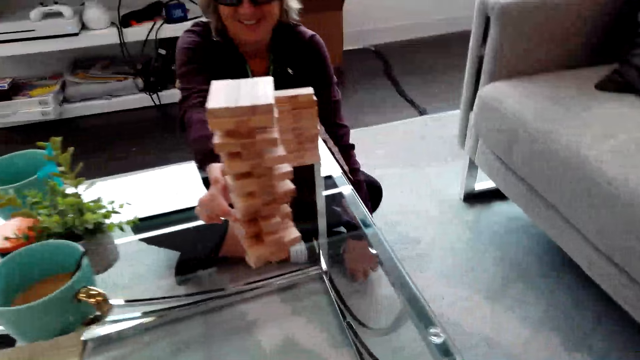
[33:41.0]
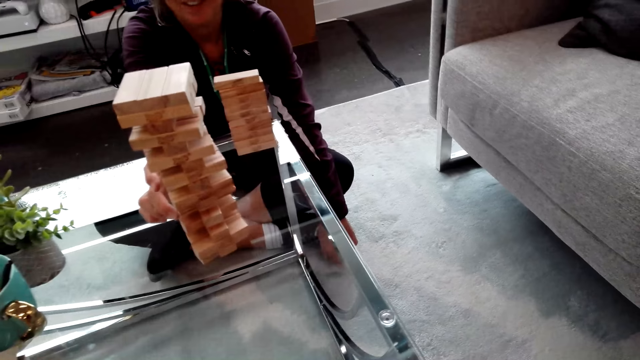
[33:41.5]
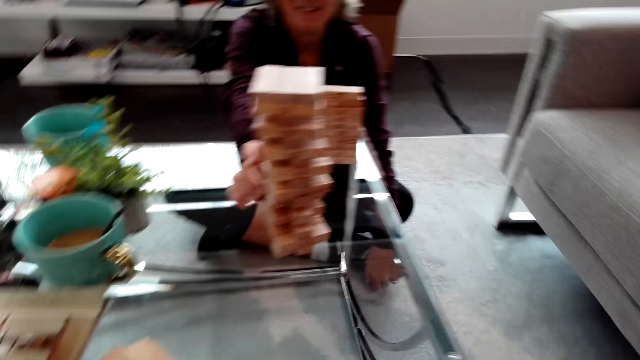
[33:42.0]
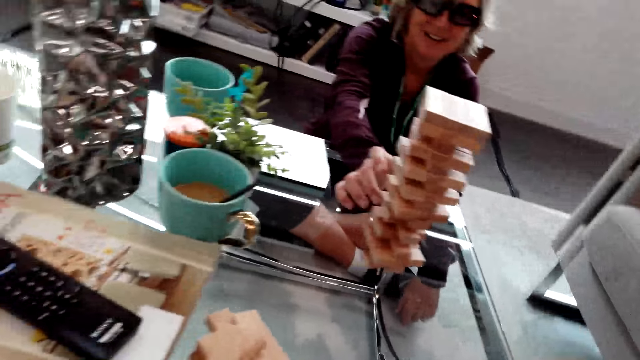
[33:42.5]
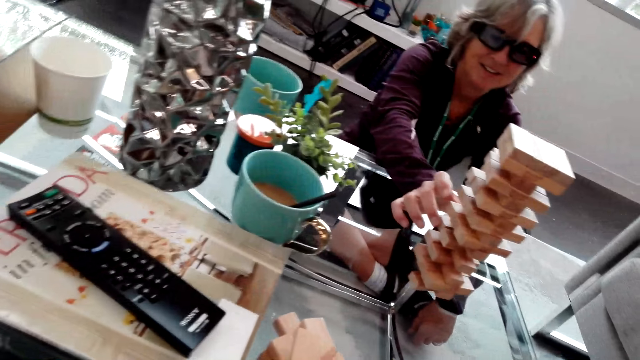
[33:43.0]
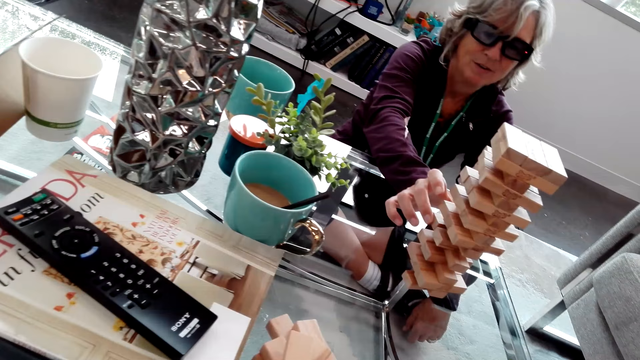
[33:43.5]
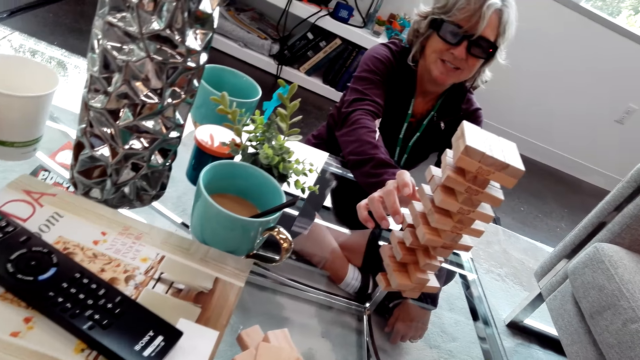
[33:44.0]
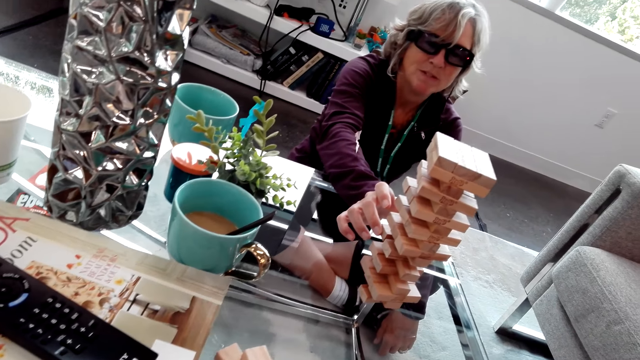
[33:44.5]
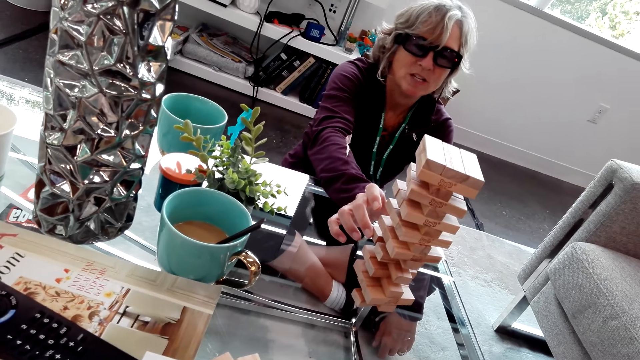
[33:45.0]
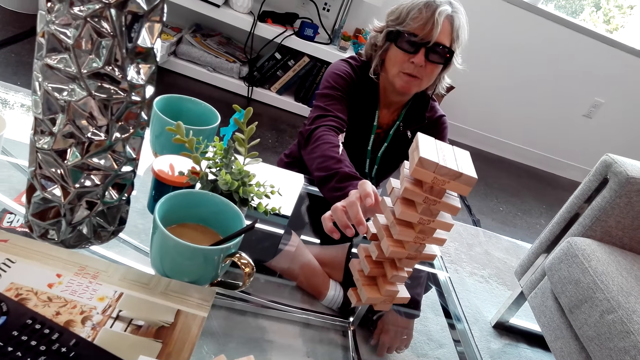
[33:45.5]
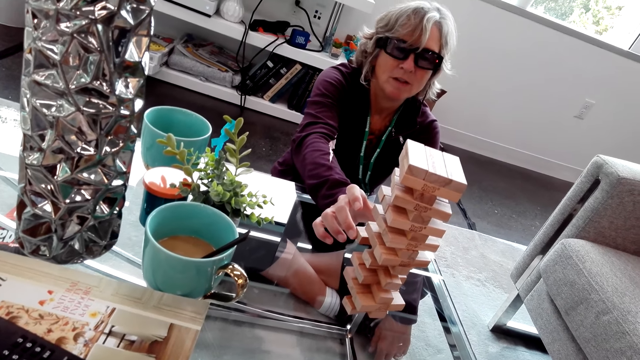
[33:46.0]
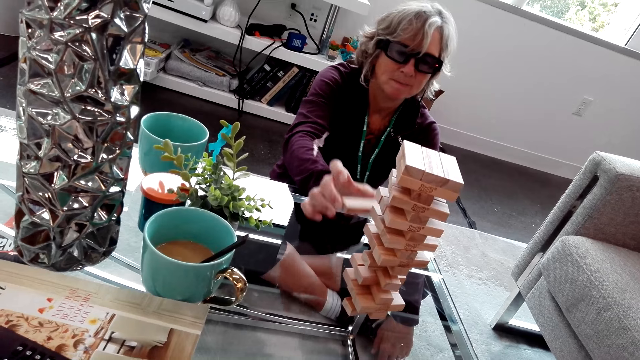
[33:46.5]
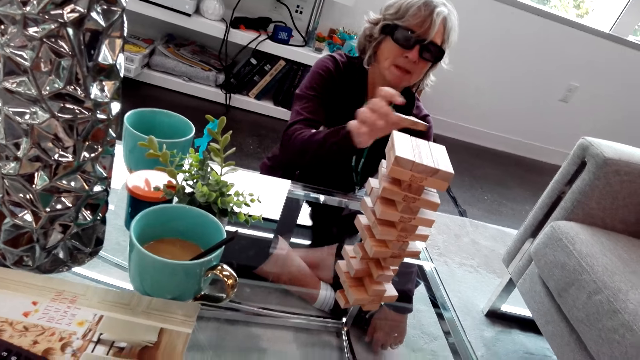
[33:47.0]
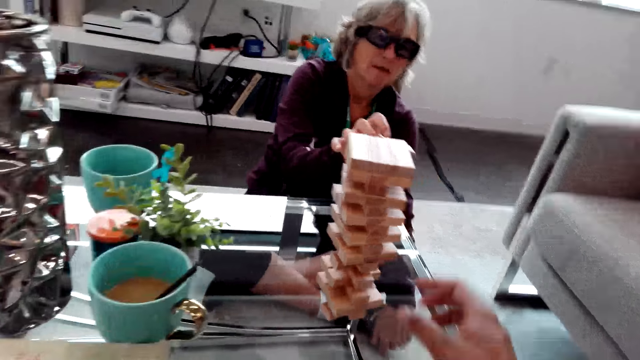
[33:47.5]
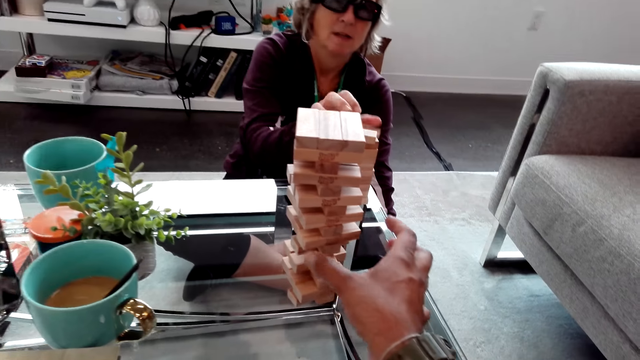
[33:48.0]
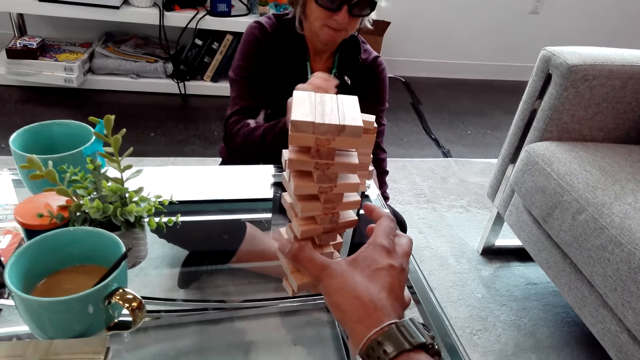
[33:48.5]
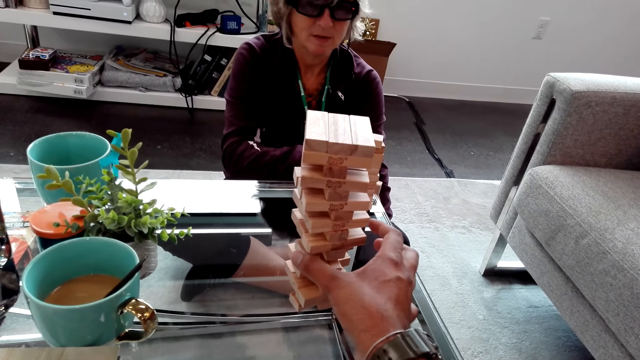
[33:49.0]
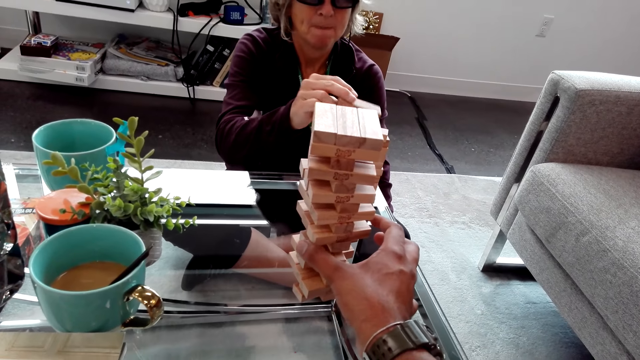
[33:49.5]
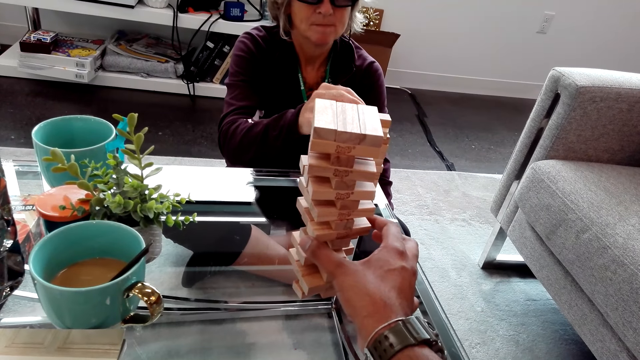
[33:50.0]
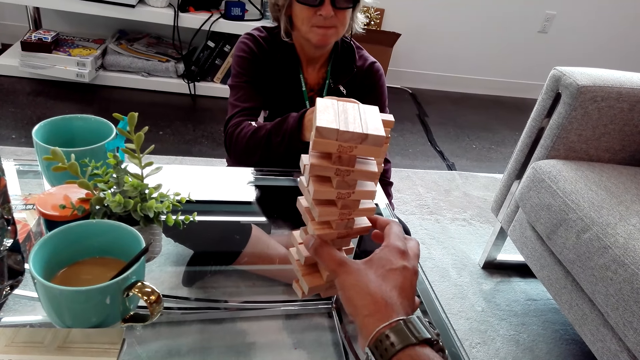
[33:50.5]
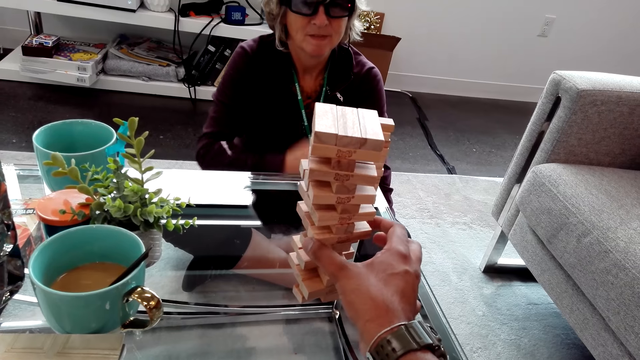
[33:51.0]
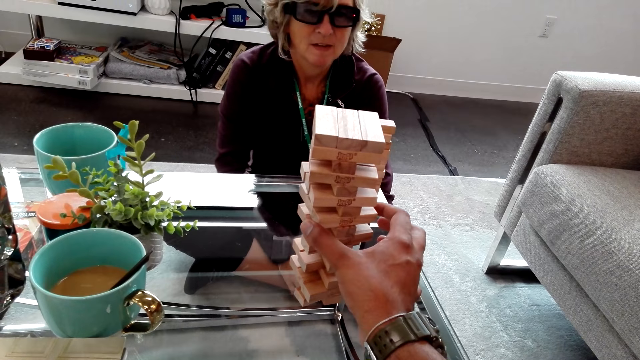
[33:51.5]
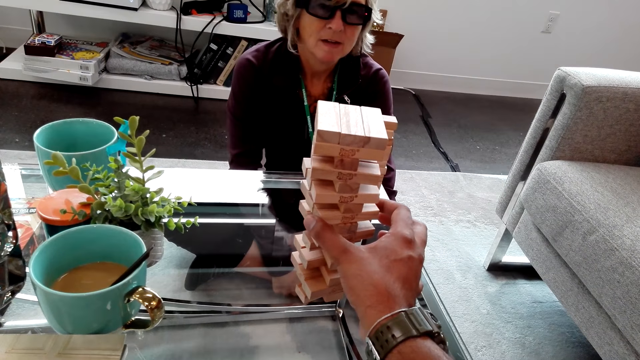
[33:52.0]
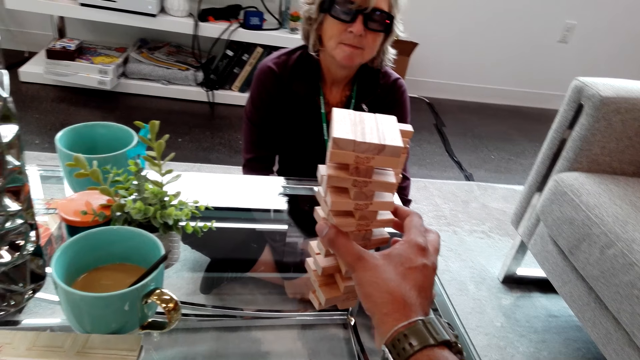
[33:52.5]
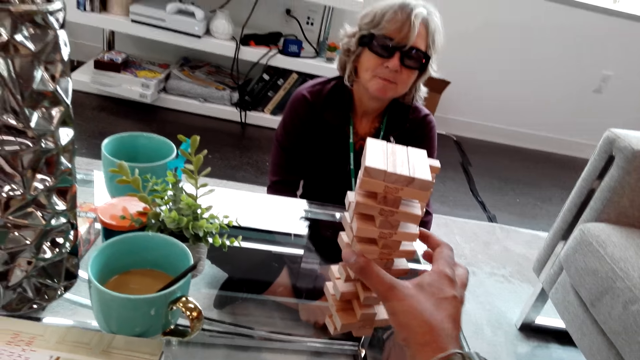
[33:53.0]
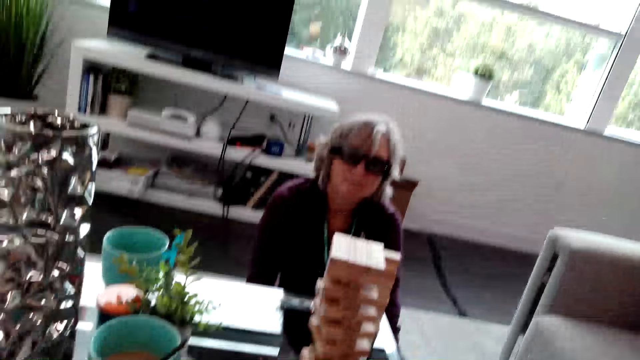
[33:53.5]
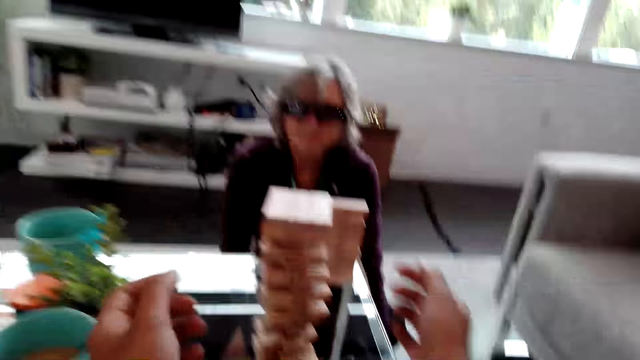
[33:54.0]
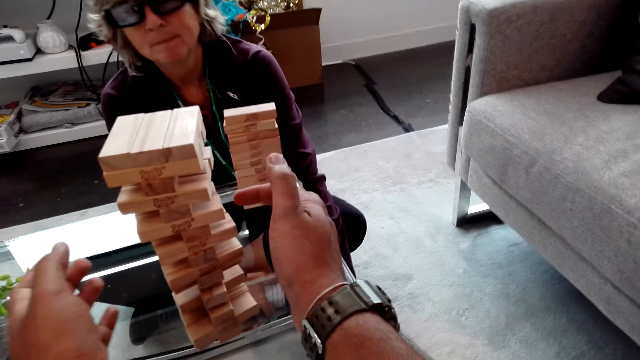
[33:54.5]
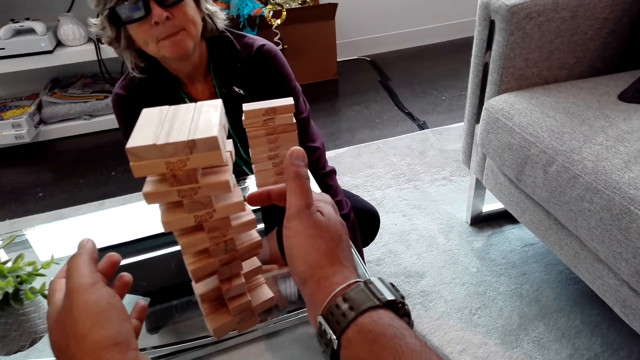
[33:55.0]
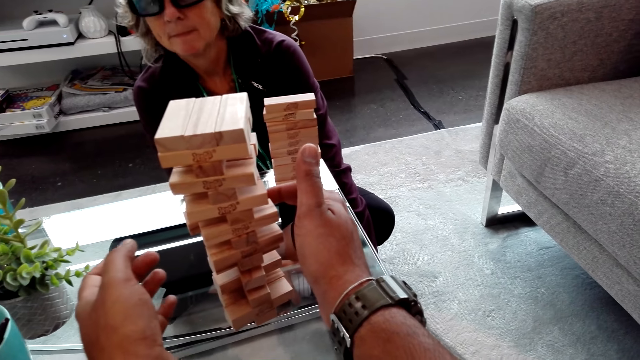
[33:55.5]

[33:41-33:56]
The camera wearer speaks to the lady. The lady speaks to the camera wearer and removes the block from the tower. The camera wearer speaks to the lady. The lady piles the block on the table, drops the block on the table, picks up the block from the table, piles the block on the table and lowers her hands to her knees. The camera wearer touches the tower. They let go of the tower.

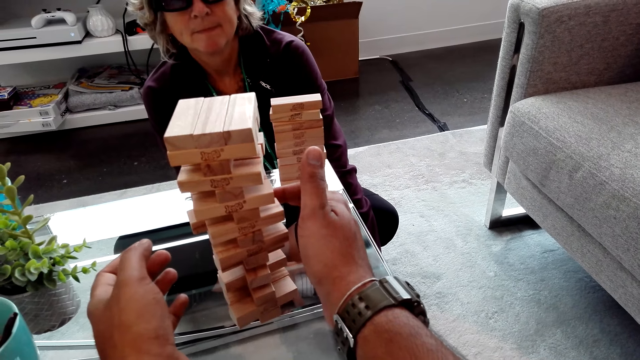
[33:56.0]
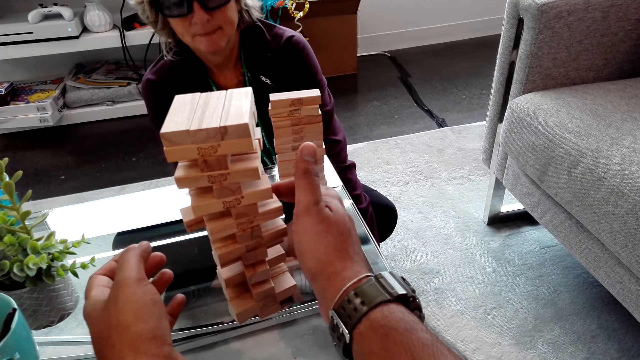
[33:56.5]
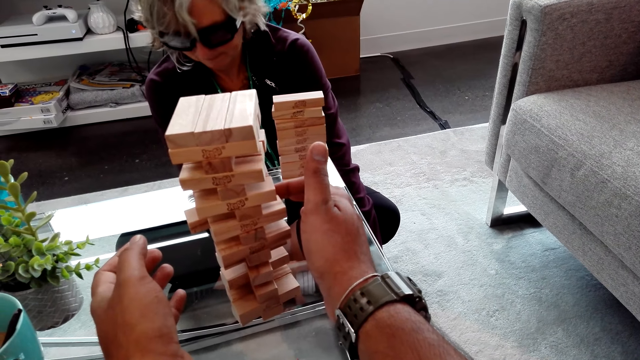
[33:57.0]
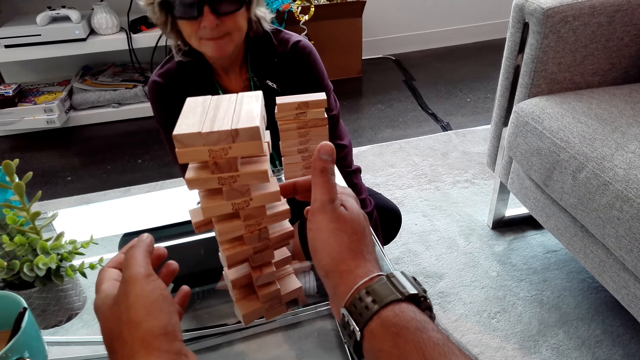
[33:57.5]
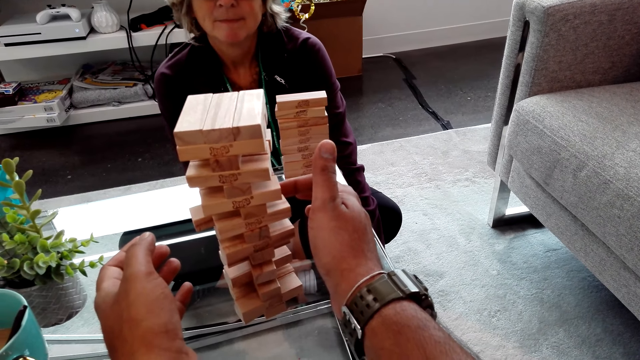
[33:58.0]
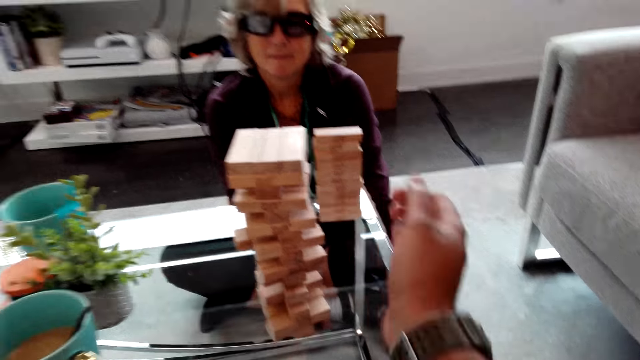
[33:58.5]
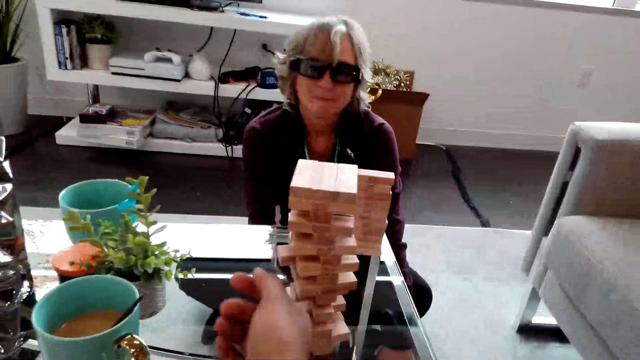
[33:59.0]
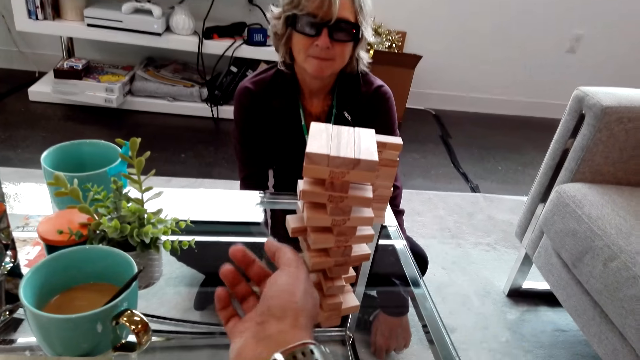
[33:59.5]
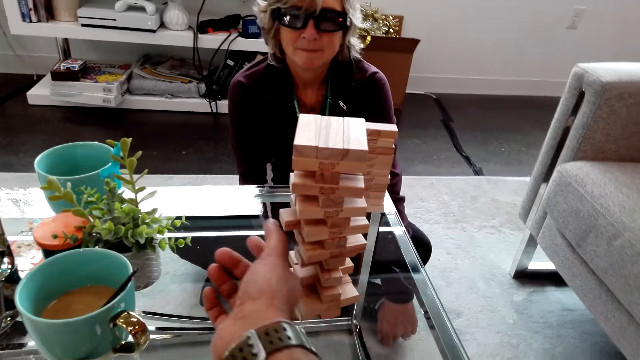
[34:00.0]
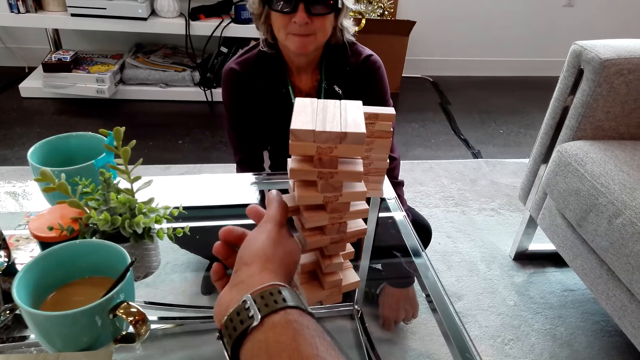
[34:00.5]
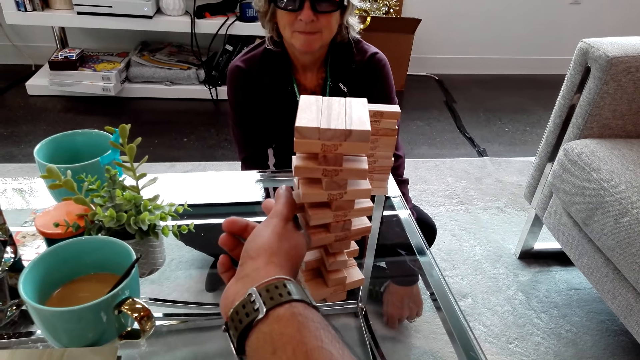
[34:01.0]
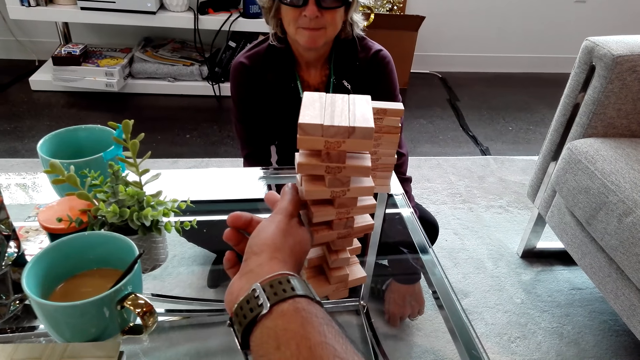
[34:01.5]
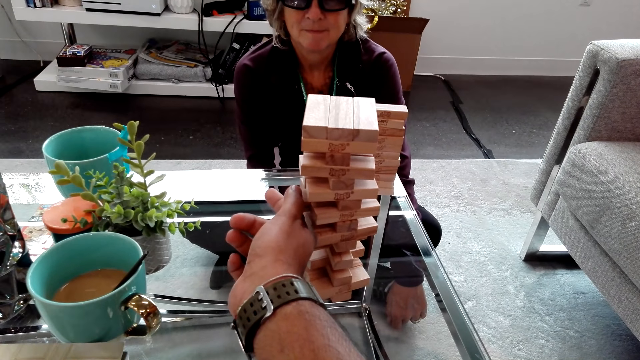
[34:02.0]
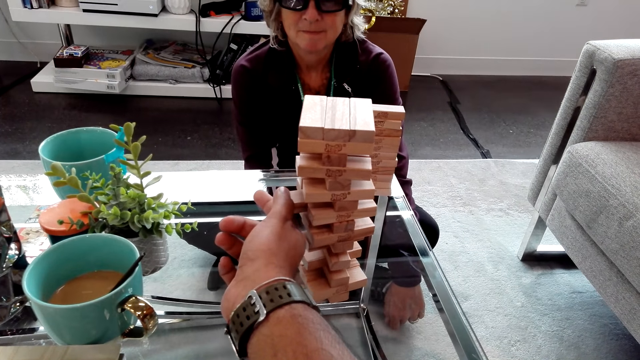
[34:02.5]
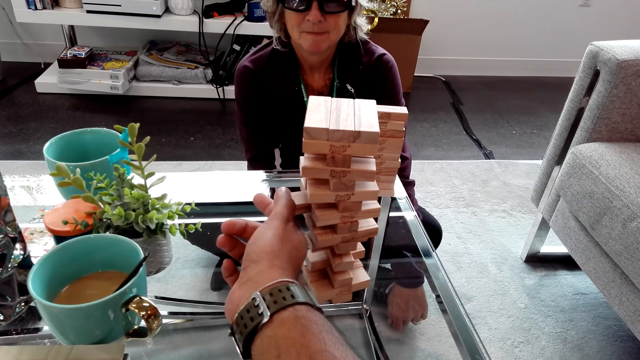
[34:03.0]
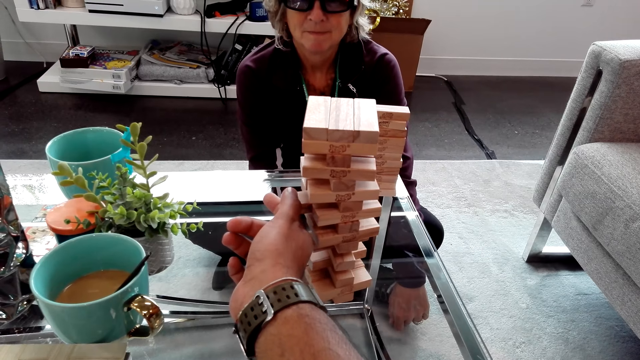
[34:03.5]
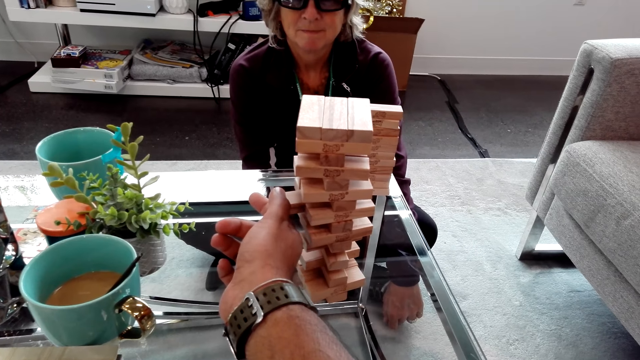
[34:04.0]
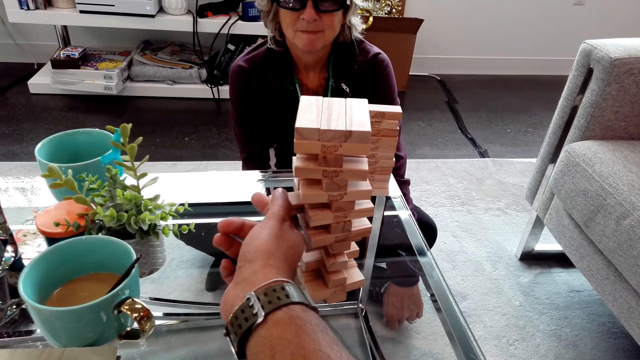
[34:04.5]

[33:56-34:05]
The camera wearer slides a block from the tower with the right hand. They let go of the tower. They play a jenga game. They pull the block from the tower.
